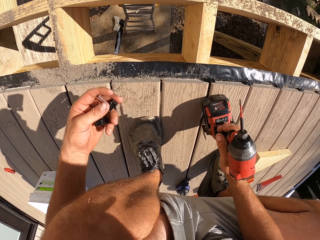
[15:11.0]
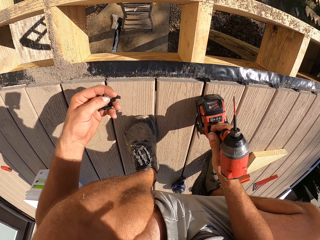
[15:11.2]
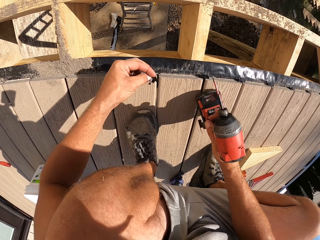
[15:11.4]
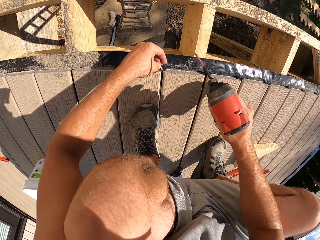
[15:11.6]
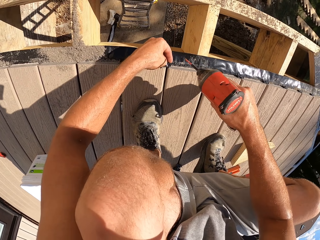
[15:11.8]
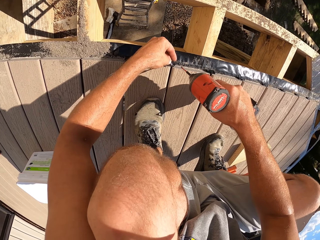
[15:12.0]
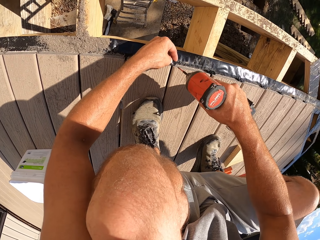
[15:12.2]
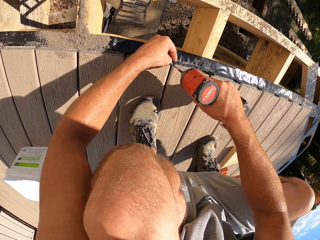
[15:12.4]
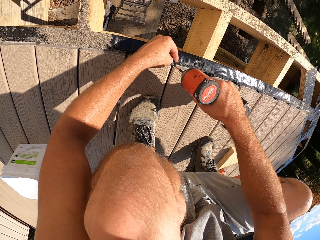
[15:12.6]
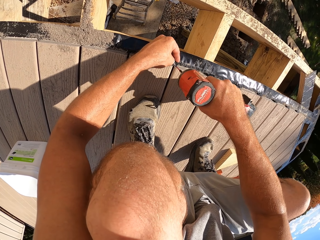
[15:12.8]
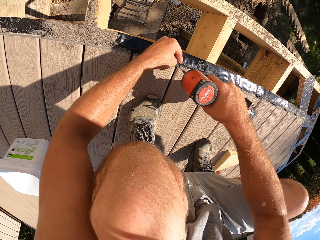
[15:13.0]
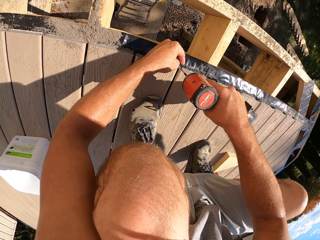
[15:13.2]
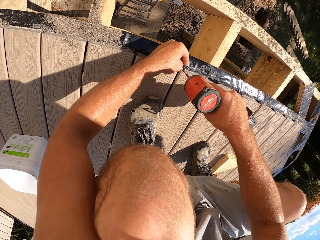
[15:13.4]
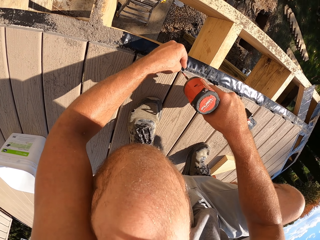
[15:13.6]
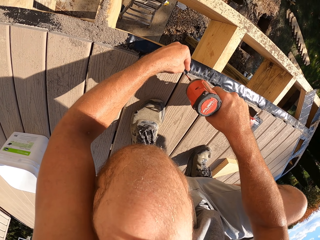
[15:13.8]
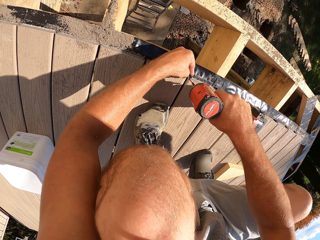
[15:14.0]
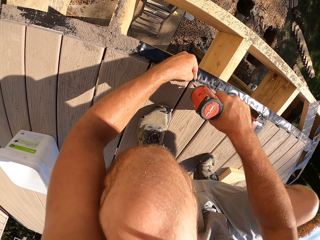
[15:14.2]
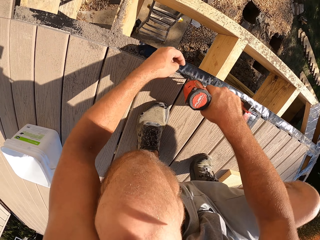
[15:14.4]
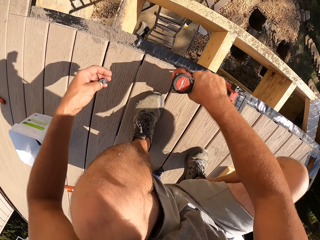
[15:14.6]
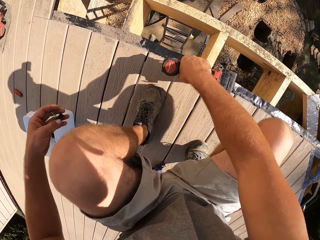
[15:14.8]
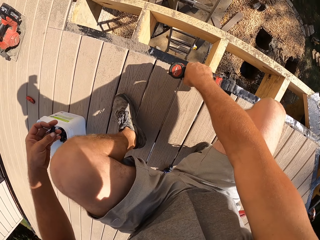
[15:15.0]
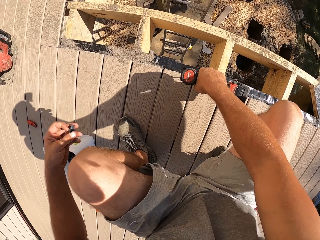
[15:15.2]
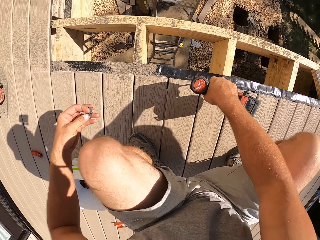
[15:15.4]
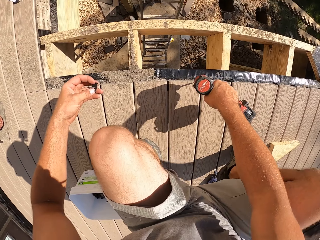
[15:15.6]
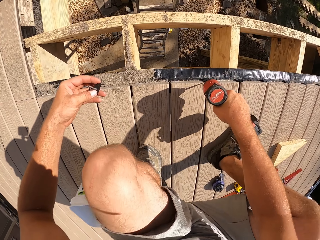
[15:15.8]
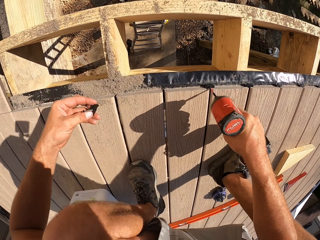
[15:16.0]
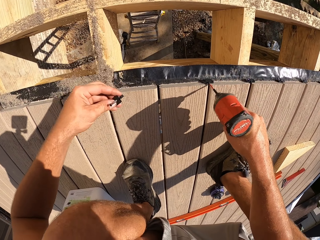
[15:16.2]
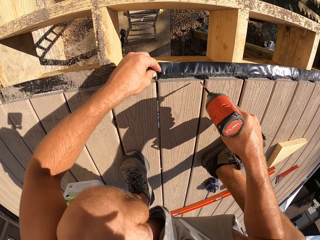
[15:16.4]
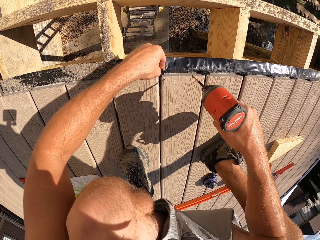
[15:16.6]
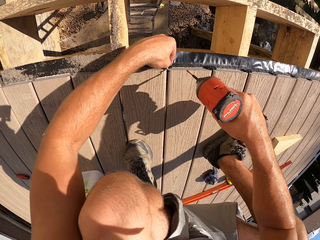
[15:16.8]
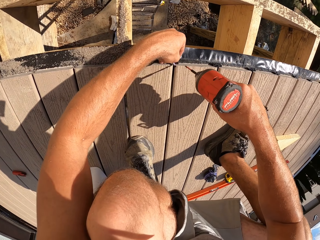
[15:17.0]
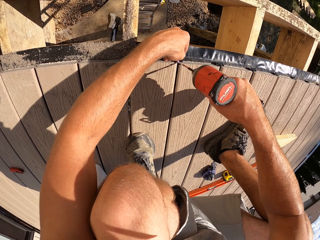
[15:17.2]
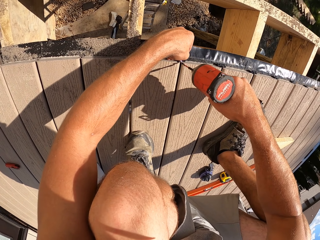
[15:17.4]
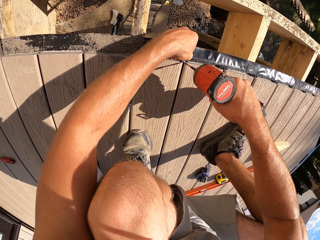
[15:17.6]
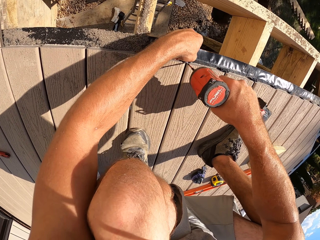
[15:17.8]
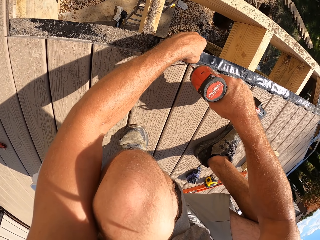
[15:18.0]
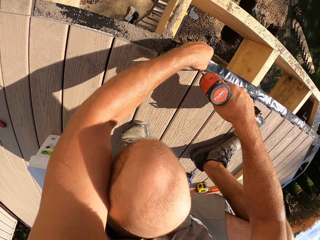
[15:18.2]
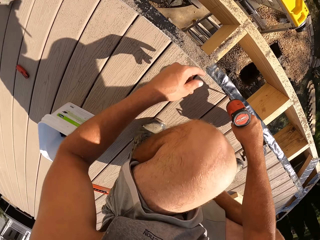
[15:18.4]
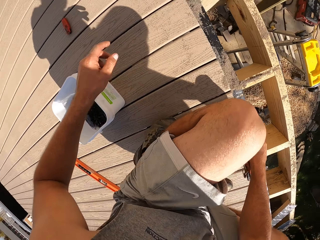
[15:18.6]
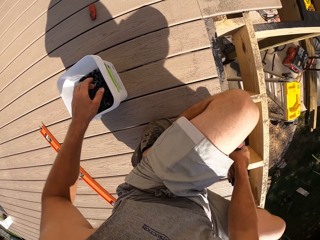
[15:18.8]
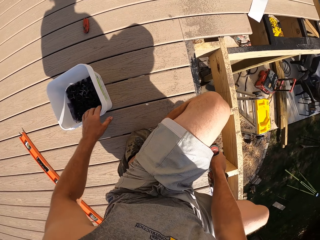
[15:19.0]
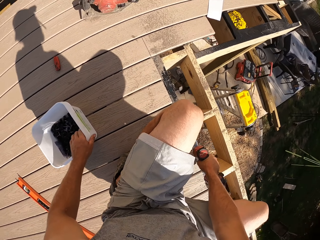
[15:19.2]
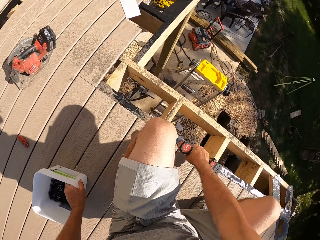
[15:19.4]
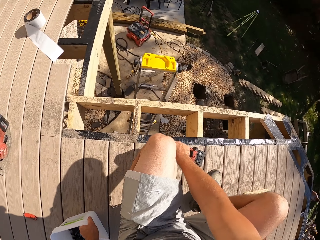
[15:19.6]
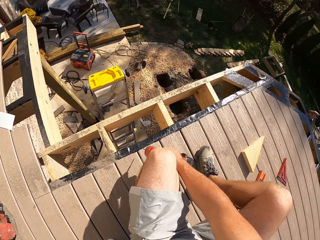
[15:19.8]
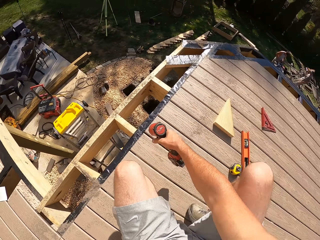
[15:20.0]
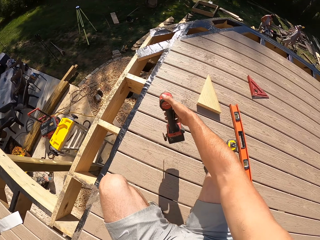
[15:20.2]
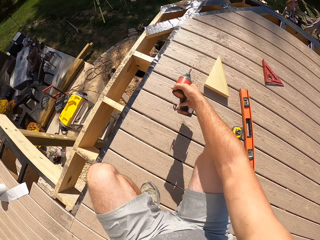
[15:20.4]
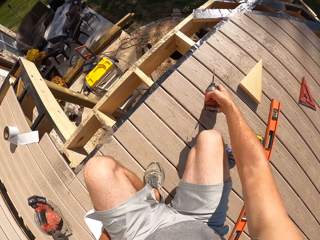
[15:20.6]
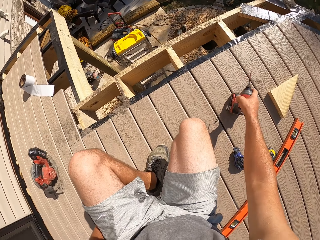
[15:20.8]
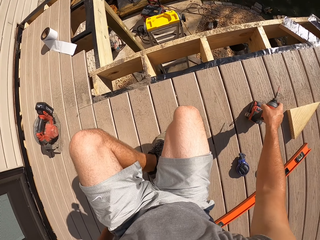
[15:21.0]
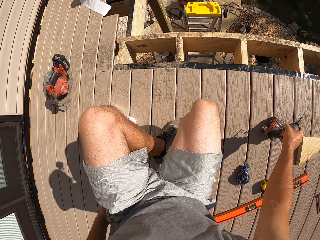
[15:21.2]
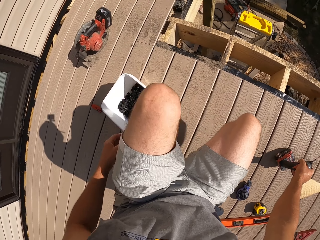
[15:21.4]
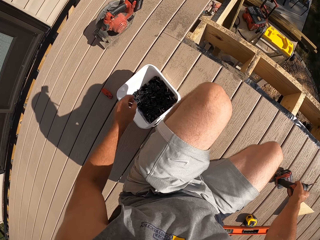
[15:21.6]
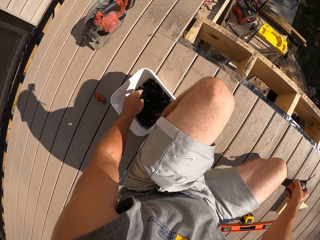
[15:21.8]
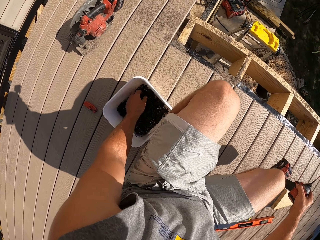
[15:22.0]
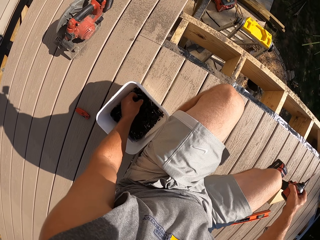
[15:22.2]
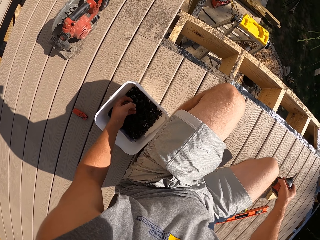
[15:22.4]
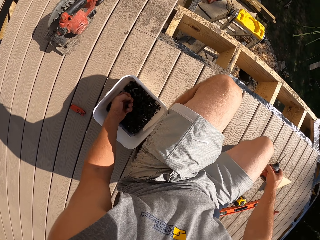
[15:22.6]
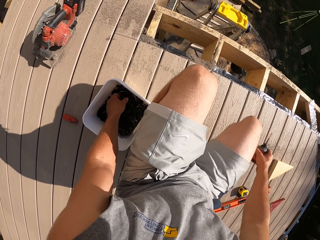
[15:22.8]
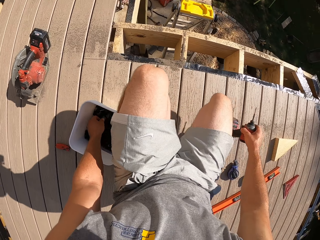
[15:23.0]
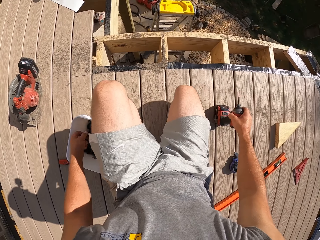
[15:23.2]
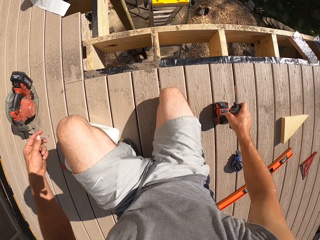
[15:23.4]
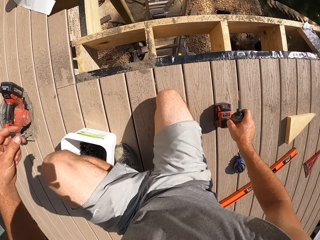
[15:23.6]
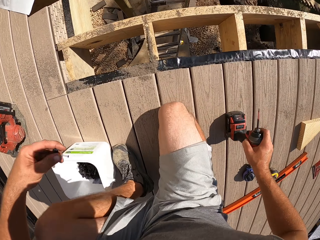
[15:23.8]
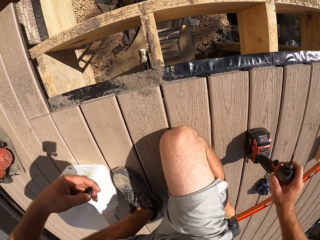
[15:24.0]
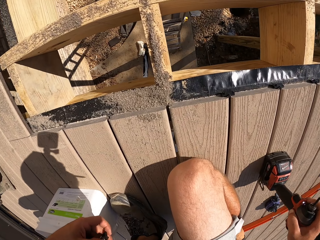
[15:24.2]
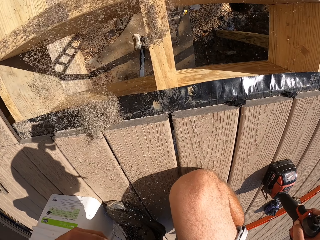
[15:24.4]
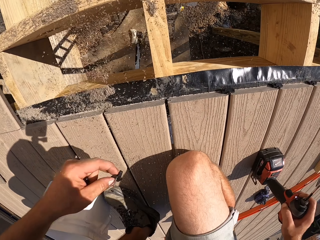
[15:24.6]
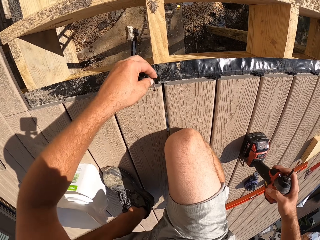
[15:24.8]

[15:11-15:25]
The camera wearer places the drill on the wood with the right hand. He holds a screw on the wood frame with his left hand. He tightens the screw with the cordless drill. He adjusts his left leg. He holds a screw on the wood frame with his left hand. He tightens the screw with the cordless drill. He moves the tin can of screws with his left hand and turns his body around the veranda area. He places the cordless drill on the veranda wood floor with his right hand. He turns his body around the veranda area. He picks screws from the screw tin with his left hand.

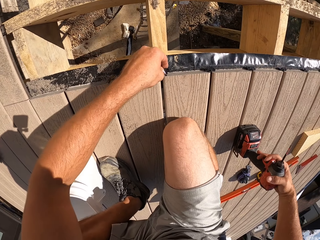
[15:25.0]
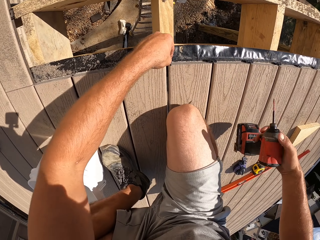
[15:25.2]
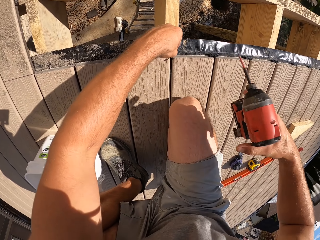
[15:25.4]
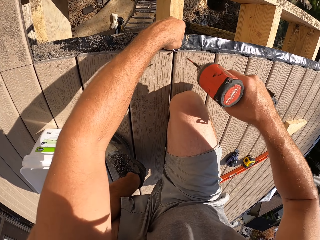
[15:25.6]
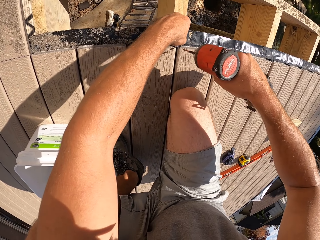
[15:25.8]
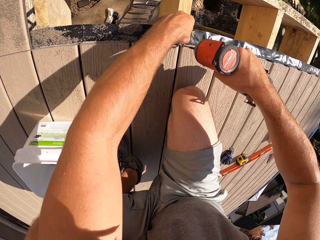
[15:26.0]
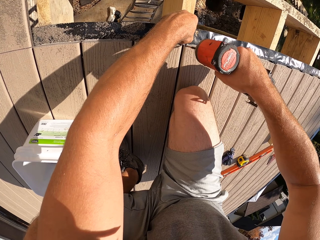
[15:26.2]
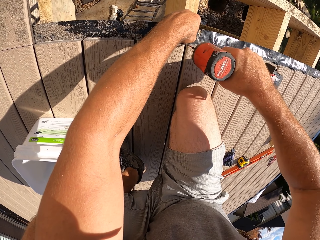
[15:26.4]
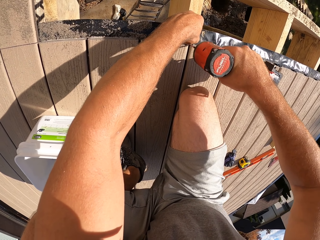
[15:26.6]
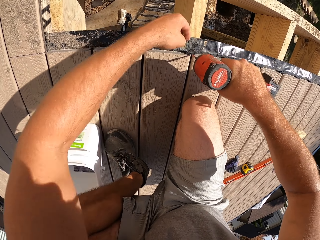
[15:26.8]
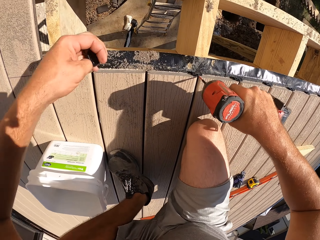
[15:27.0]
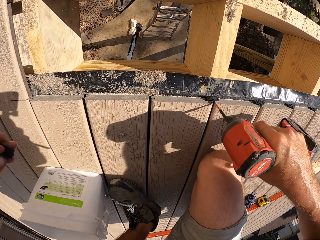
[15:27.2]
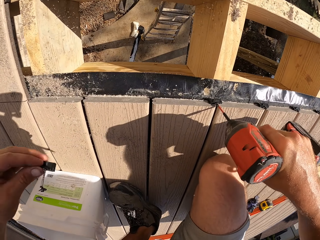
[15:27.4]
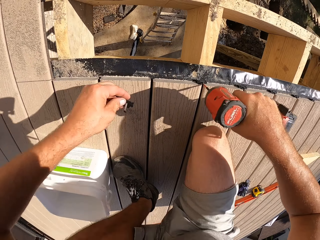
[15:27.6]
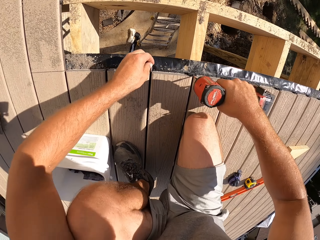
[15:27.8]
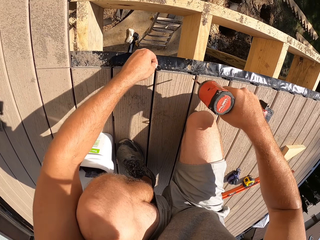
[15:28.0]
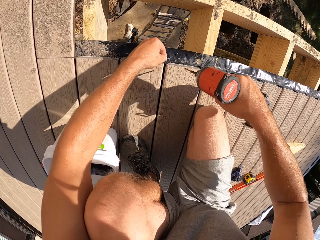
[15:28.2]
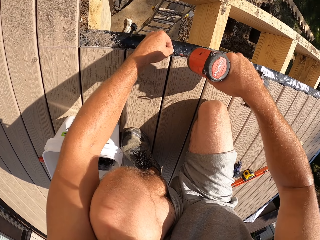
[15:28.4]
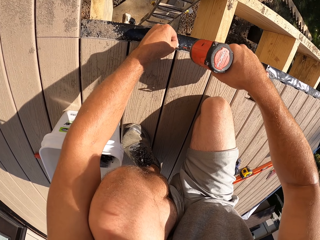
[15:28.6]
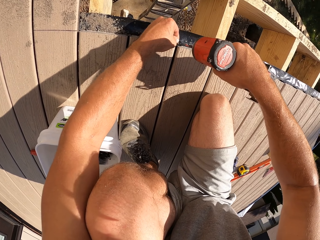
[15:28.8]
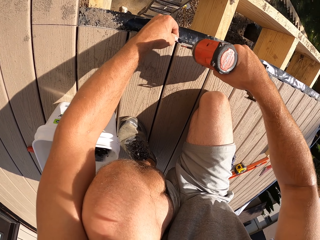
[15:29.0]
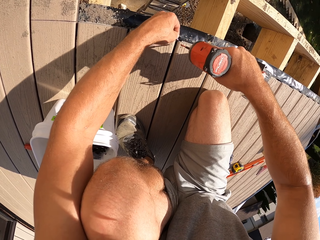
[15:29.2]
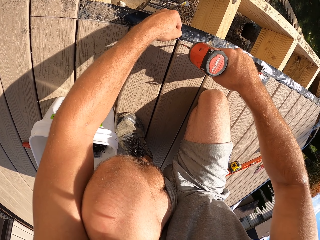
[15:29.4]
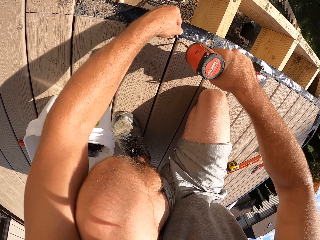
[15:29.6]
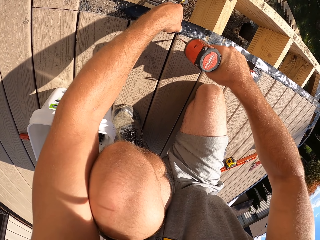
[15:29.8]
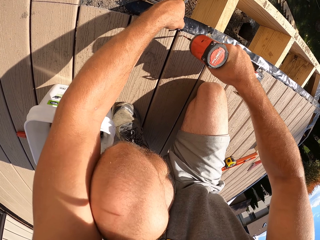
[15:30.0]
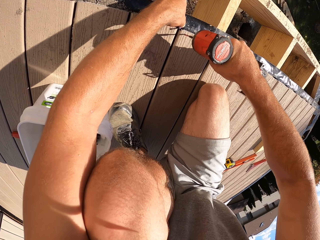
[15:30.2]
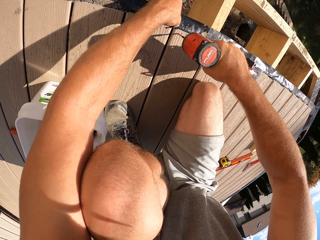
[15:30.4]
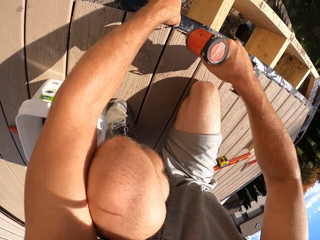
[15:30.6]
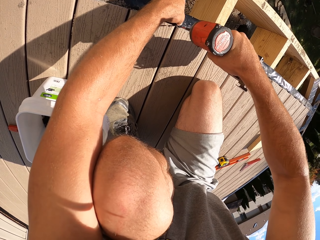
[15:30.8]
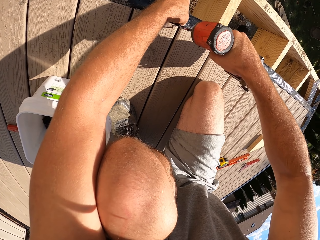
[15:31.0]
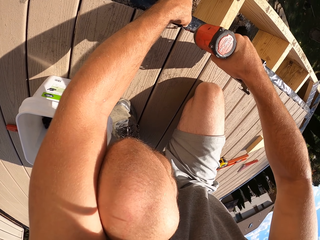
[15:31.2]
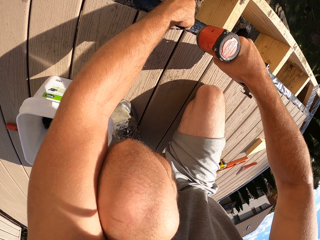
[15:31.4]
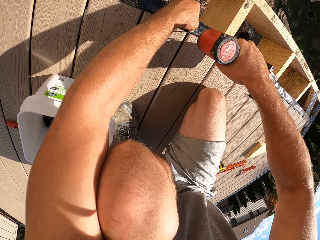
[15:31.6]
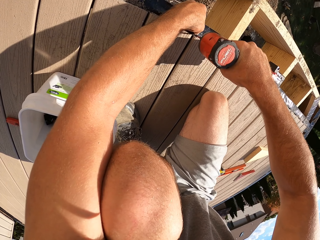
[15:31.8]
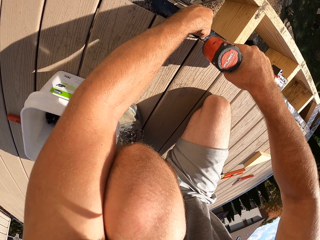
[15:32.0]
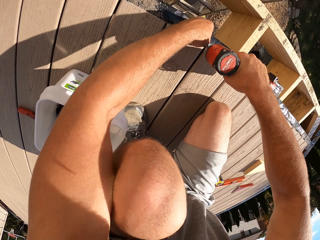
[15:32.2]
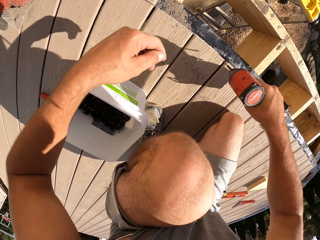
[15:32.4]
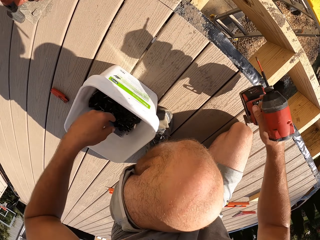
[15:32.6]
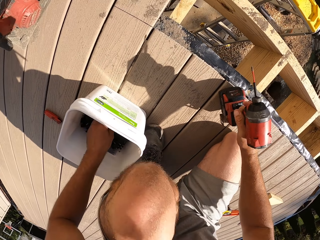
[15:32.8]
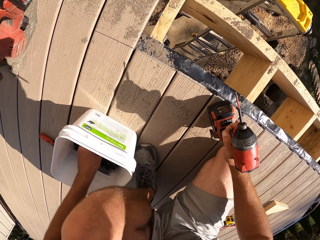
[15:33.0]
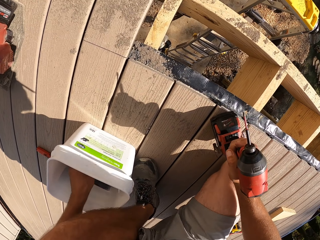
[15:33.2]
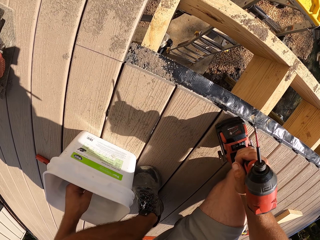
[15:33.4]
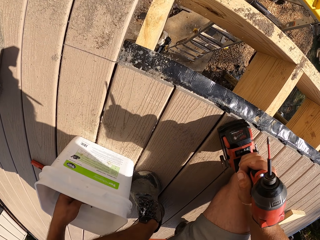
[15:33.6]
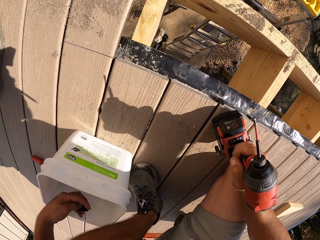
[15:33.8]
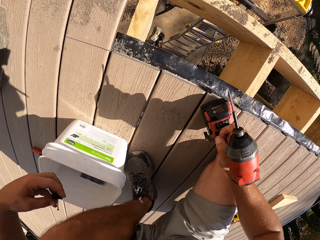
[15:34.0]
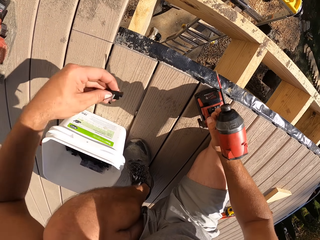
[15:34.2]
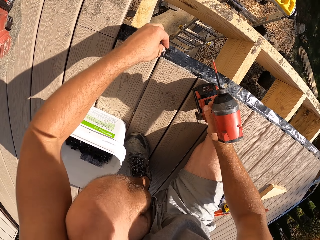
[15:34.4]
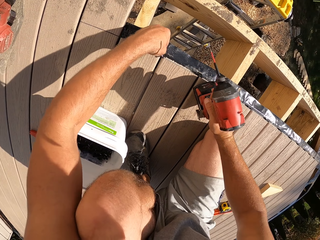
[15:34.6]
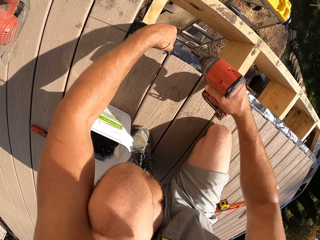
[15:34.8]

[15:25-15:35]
The camera wearer holds a screw on the wood frame with the left hand. They place something on the wood. They tighten the screw with the cordless drill. They hold a screw on the wood frame with the left hand. They tighten the screw with the cordless drill. They adjust a screw on the wood frame with the left hand. They tighten the screw with the cordless drill. They pick a screw from the screw tin with the left hand.
